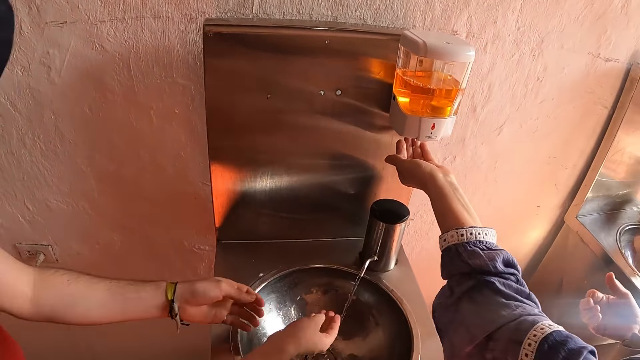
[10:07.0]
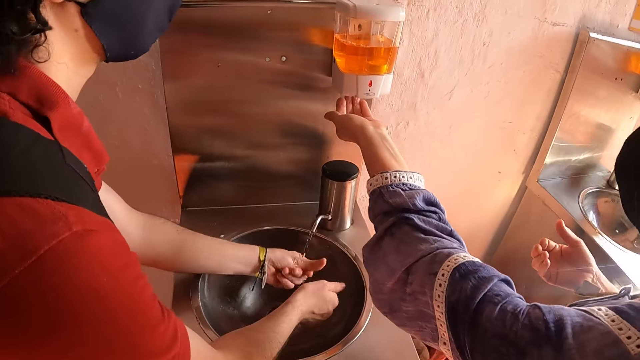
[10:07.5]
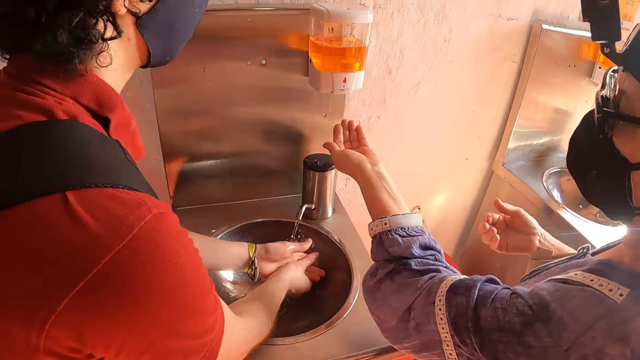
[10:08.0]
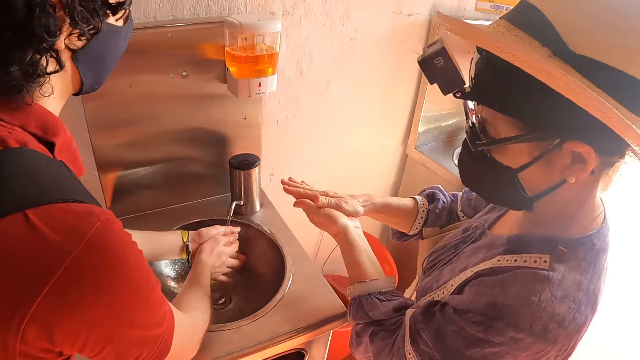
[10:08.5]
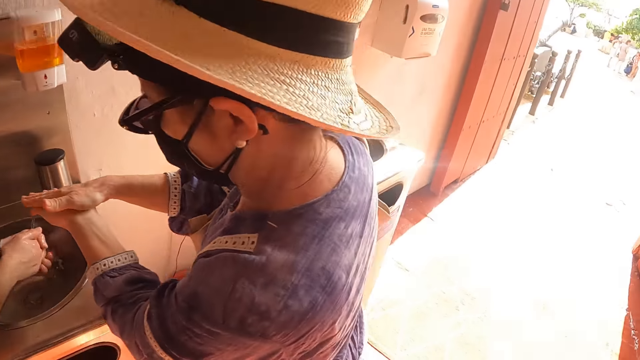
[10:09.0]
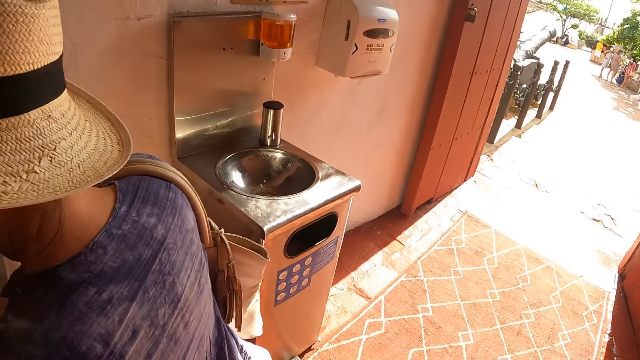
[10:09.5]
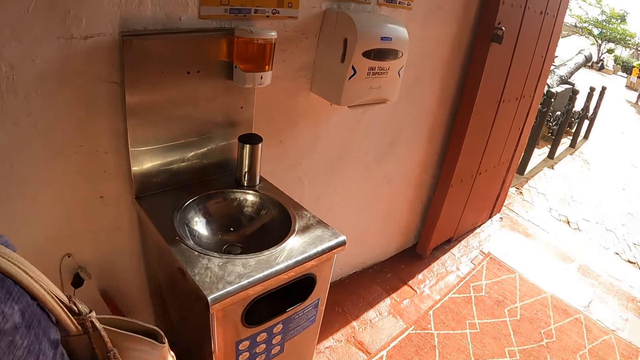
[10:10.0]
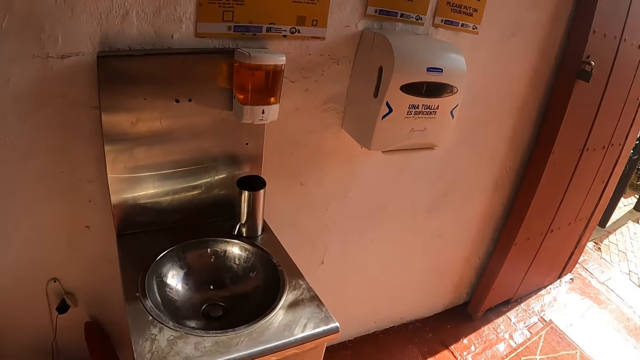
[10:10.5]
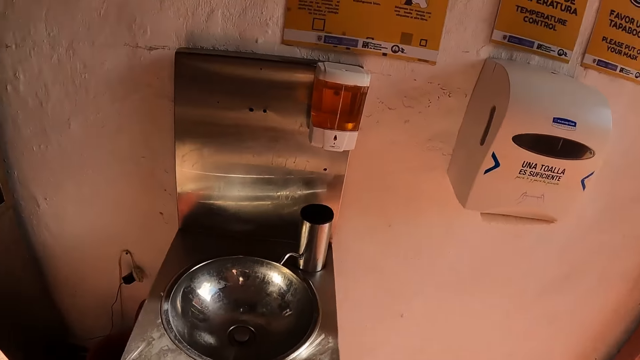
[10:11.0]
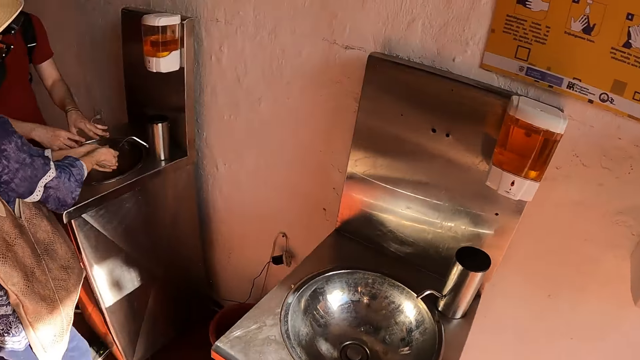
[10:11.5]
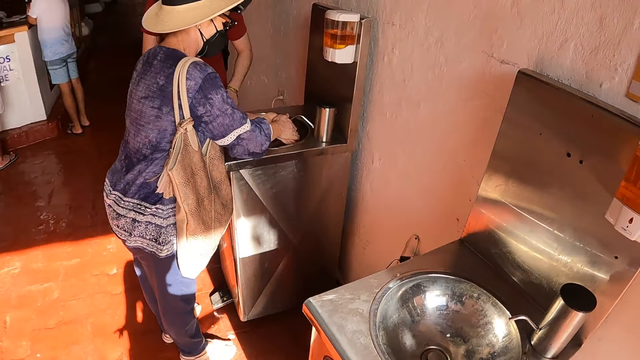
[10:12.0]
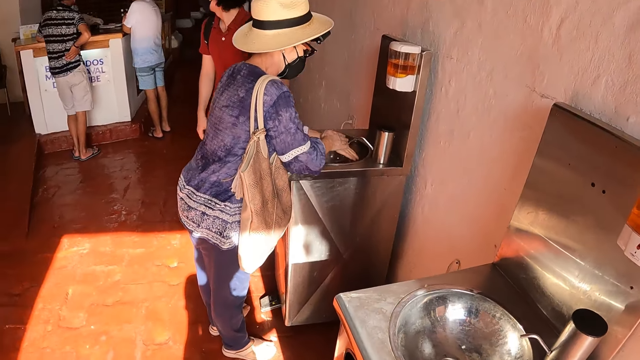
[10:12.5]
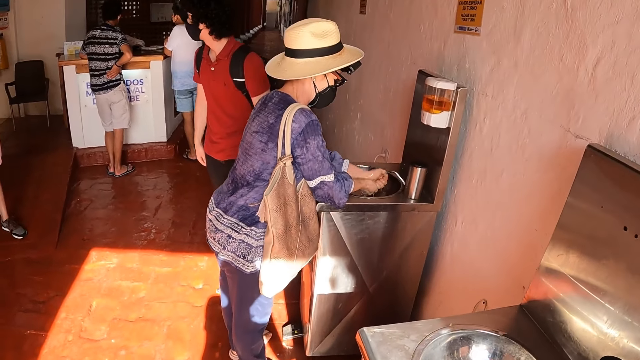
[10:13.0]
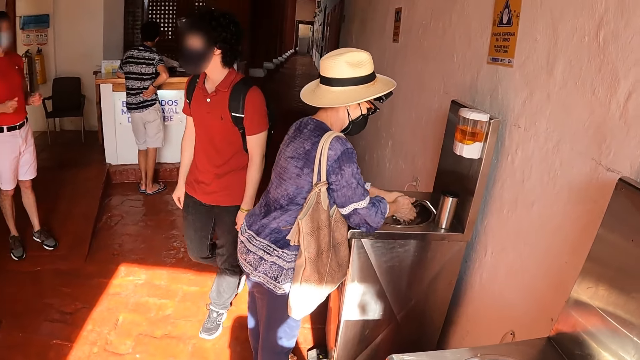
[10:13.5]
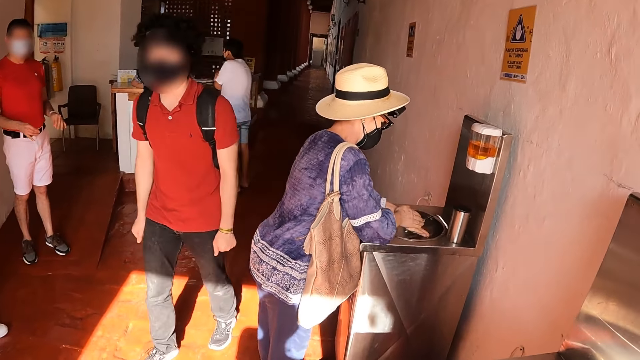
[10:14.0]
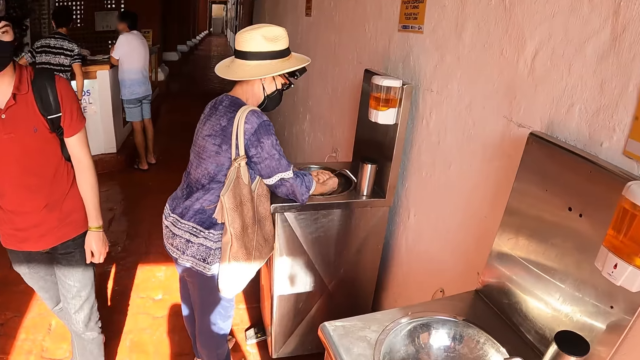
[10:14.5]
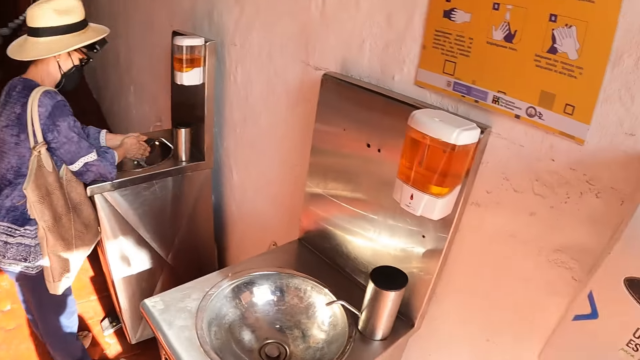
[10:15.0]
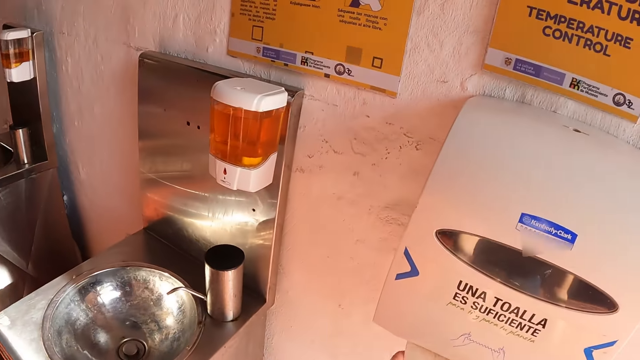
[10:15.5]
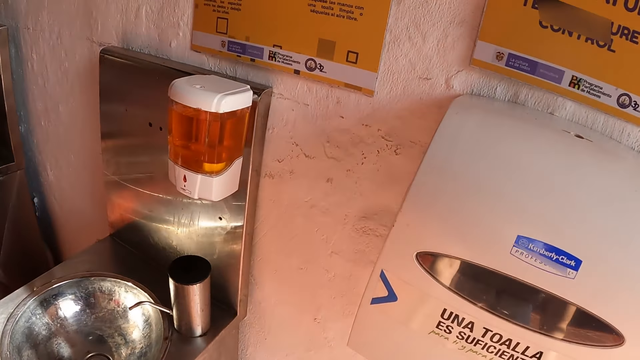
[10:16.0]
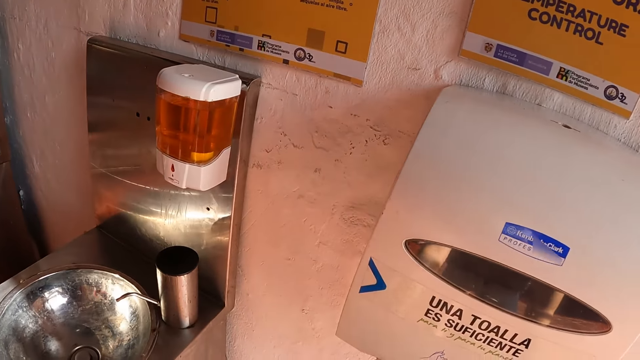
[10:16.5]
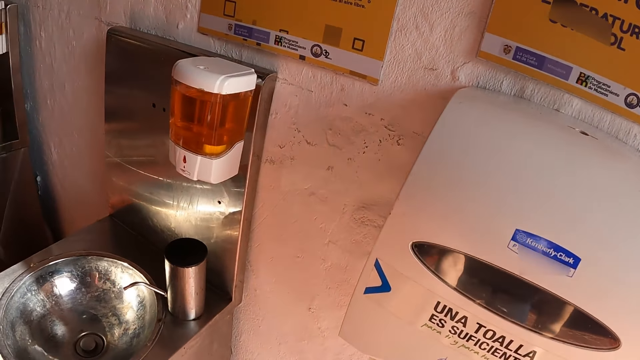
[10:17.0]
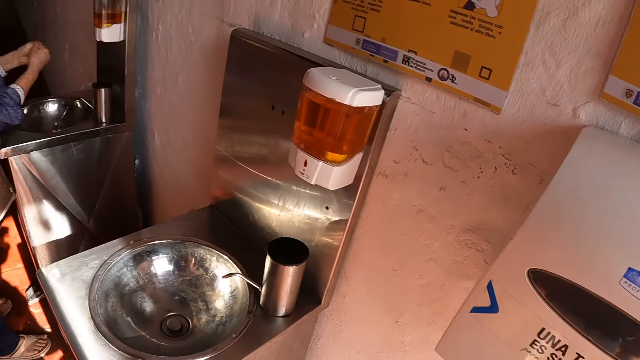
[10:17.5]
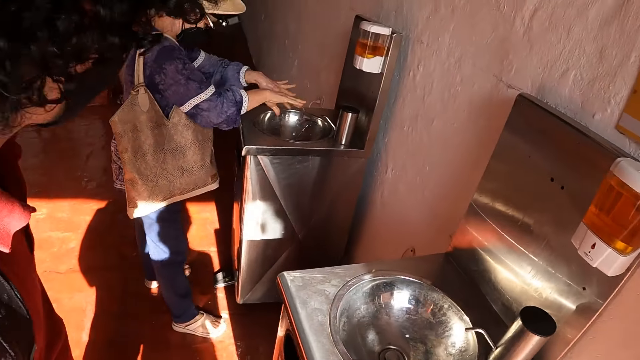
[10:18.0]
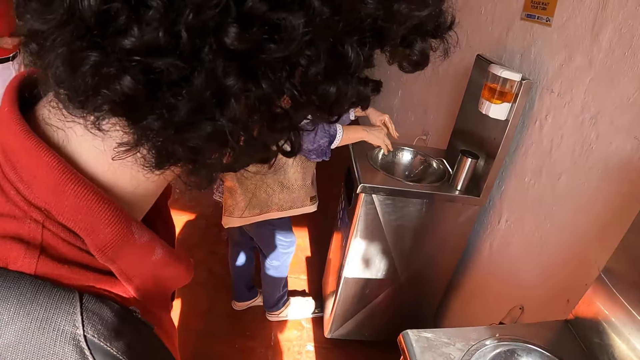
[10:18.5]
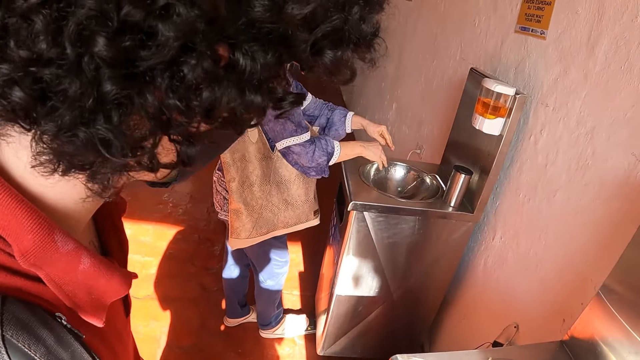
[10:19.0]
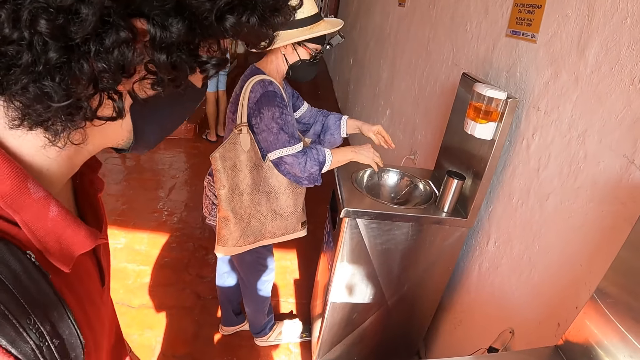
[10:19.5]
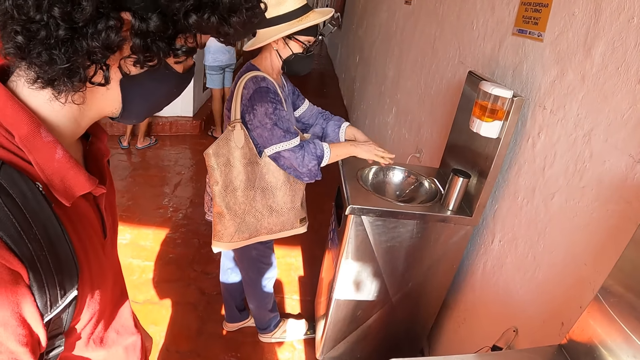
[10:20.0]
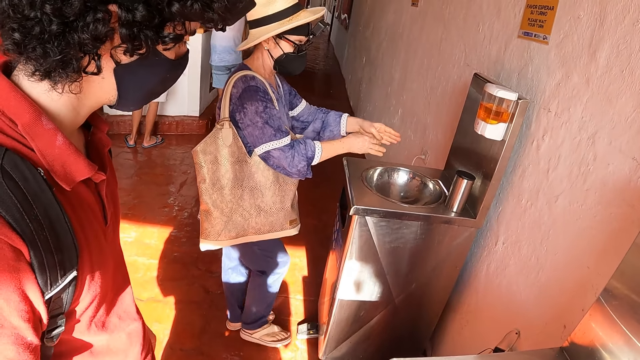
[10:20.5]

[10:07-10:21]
The camera wearer walks around. He wipes his hands. He dries his hands.

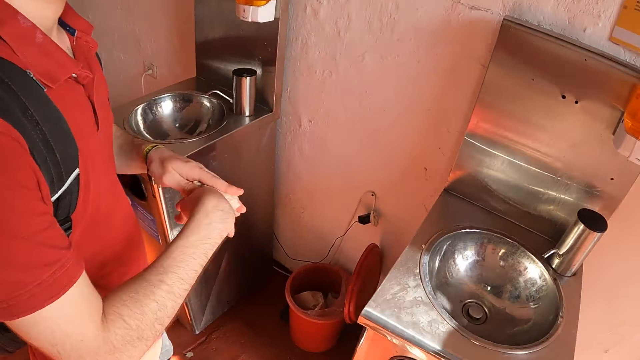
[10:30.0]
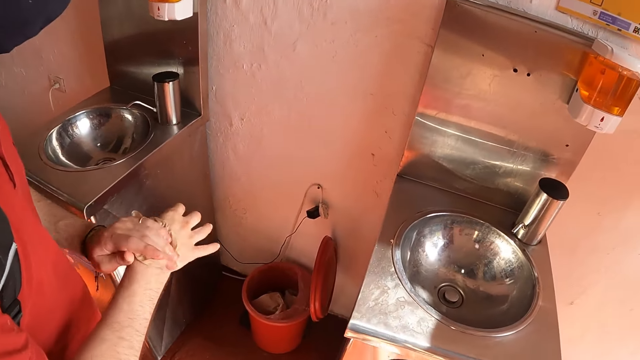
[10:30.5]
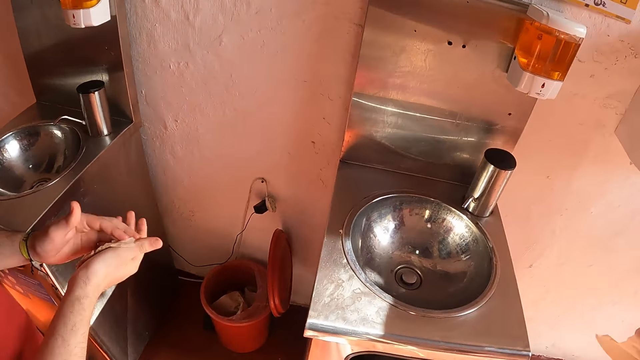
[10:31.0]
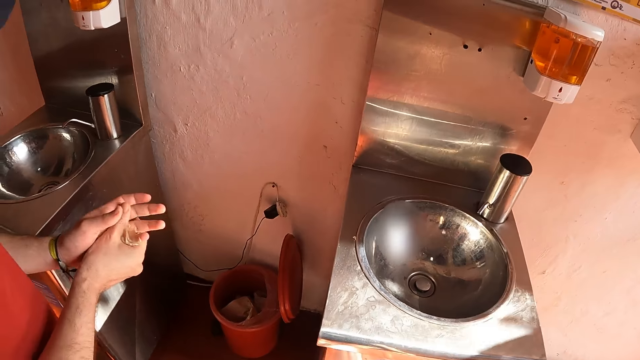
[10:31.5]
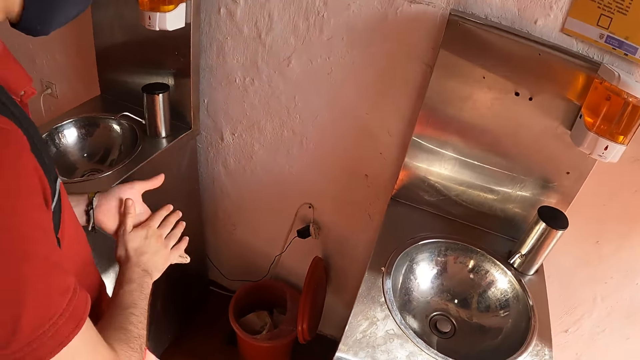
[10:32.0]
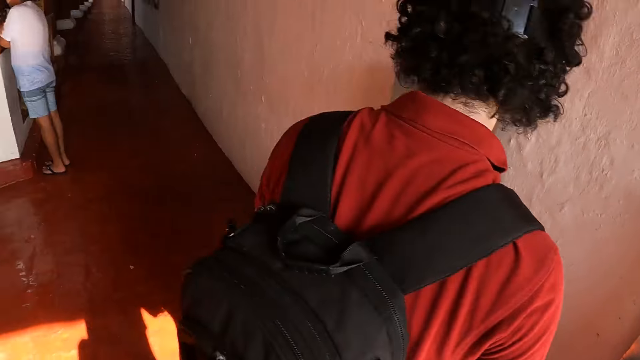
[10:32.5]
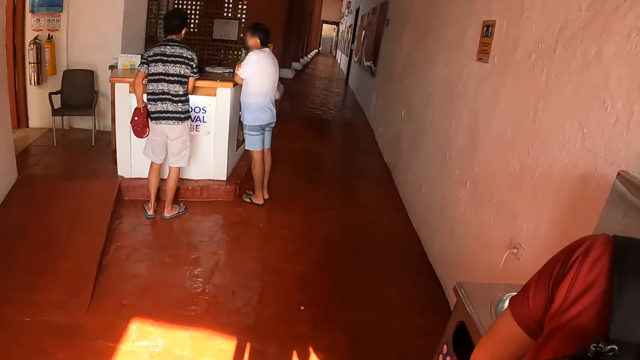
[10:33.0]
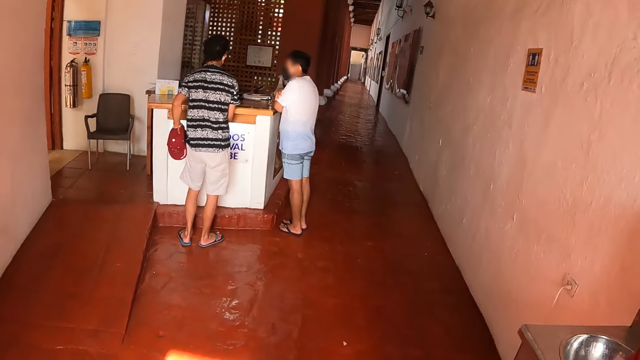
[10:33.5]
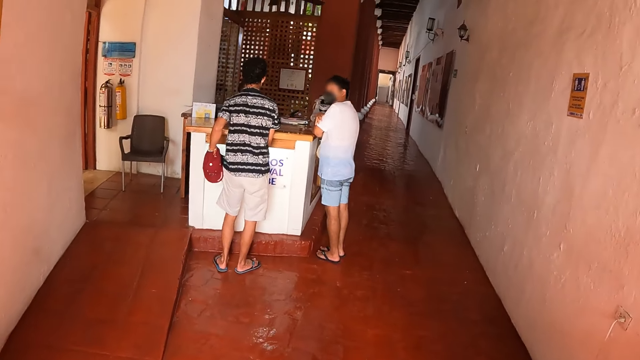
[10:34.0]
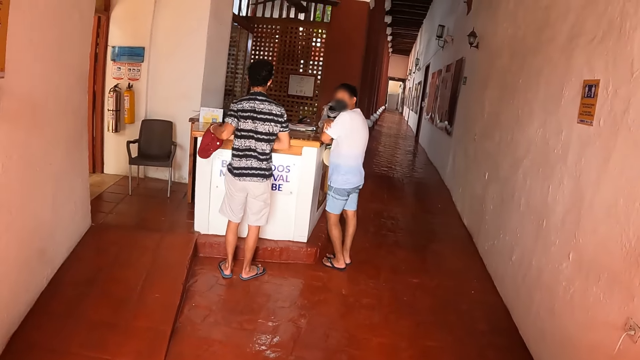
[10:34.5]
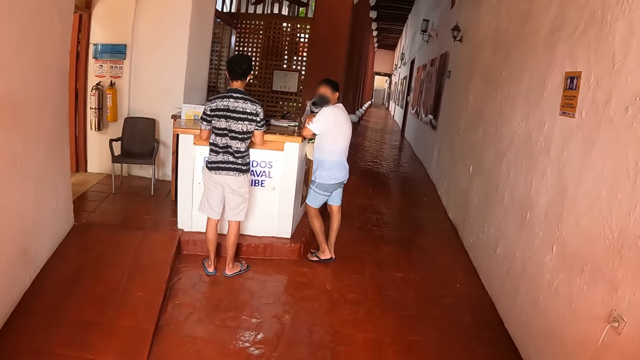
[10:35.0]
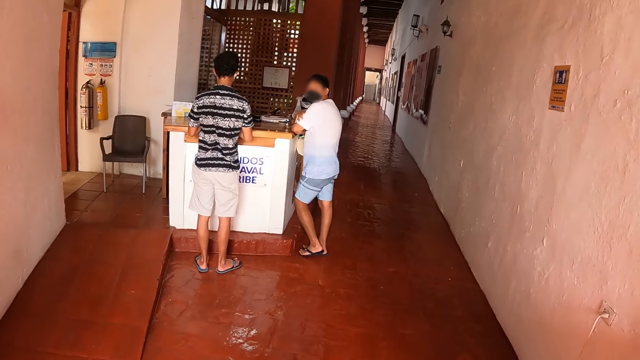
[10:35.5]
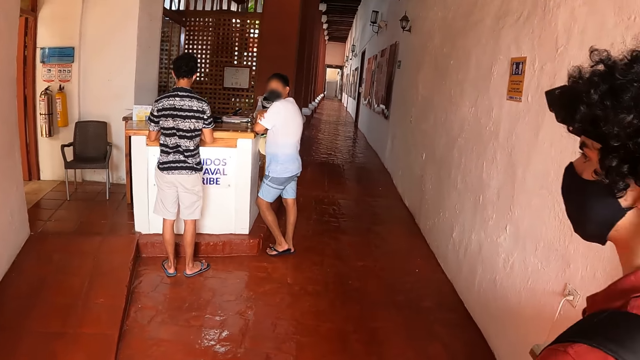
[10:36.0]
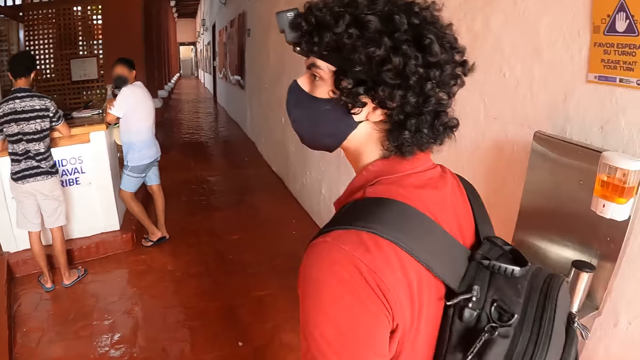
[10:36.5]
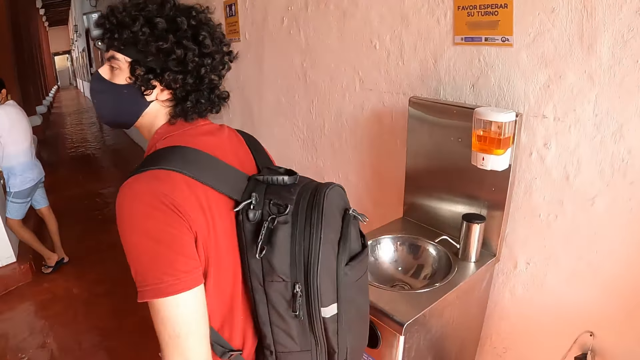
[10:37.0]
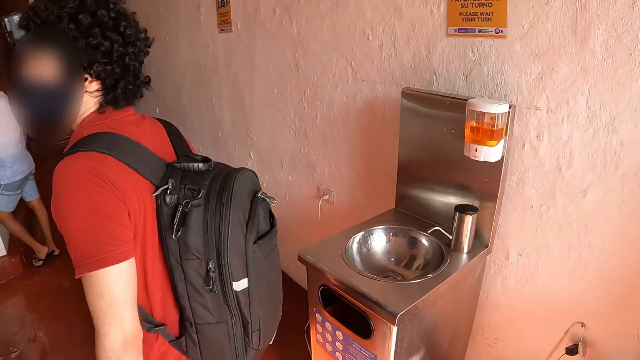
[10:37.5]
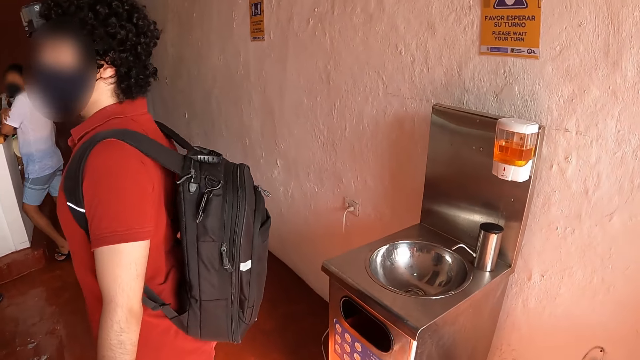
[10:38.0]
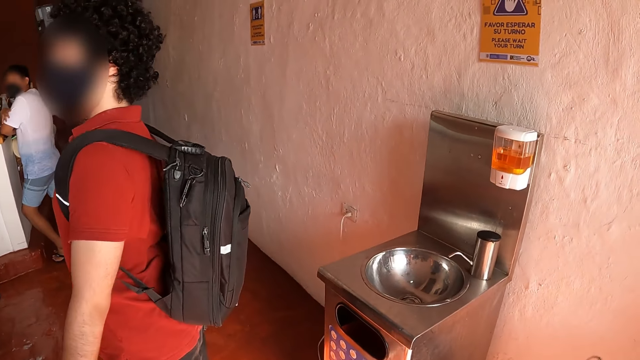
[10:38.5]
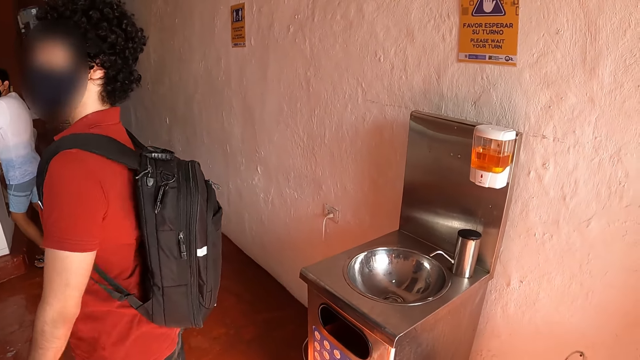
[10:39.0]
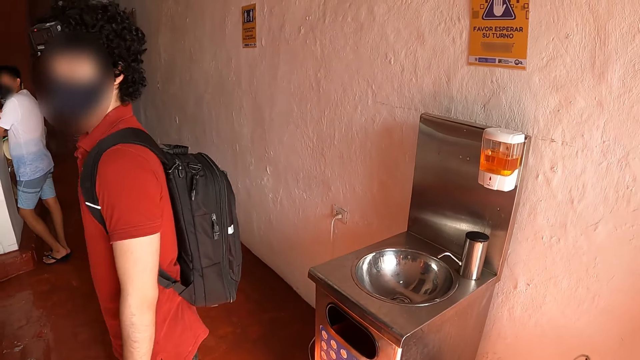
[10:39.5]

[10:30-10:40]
The camera wearer stops walking. They look around.
